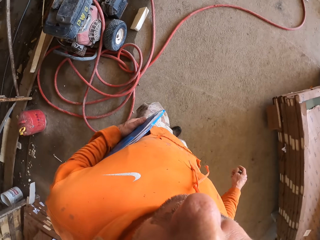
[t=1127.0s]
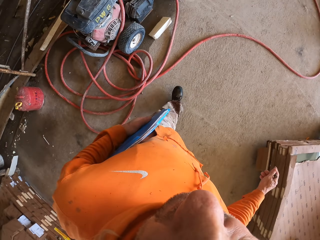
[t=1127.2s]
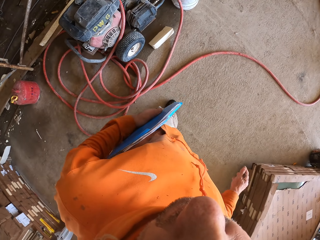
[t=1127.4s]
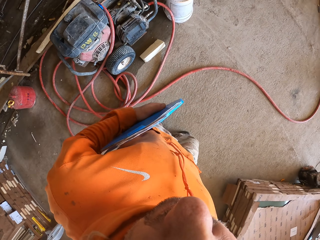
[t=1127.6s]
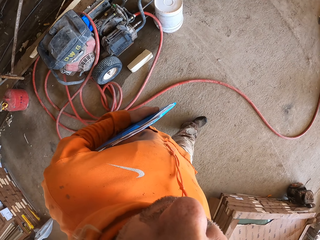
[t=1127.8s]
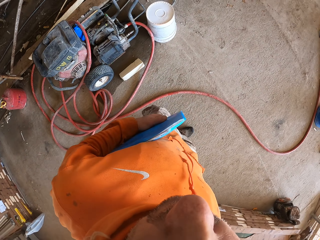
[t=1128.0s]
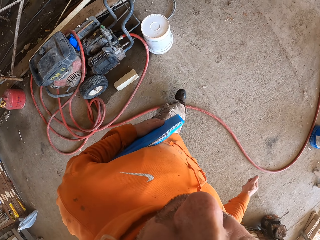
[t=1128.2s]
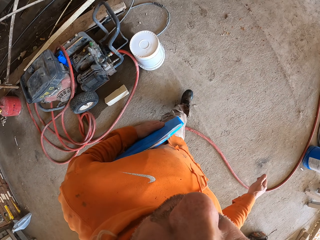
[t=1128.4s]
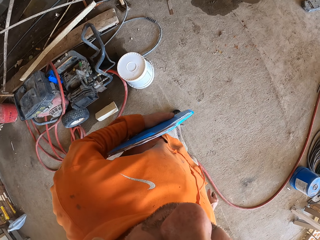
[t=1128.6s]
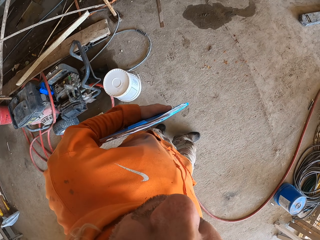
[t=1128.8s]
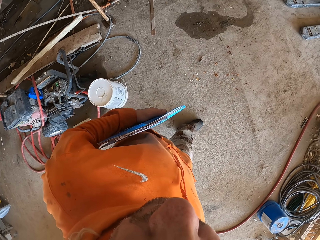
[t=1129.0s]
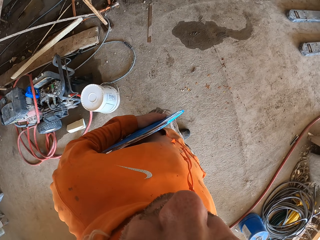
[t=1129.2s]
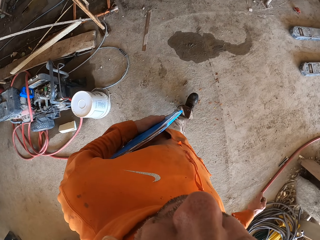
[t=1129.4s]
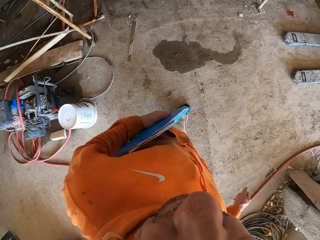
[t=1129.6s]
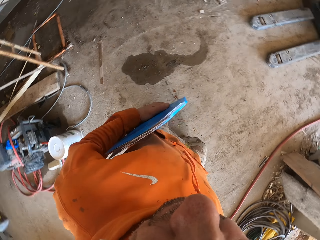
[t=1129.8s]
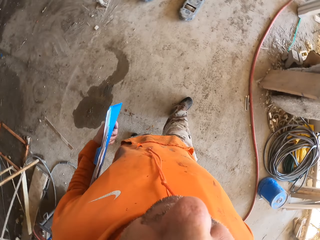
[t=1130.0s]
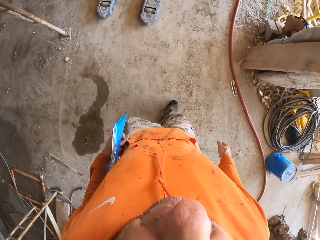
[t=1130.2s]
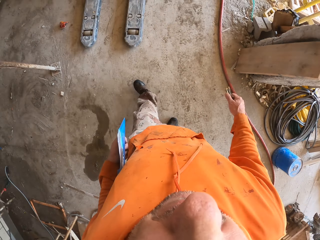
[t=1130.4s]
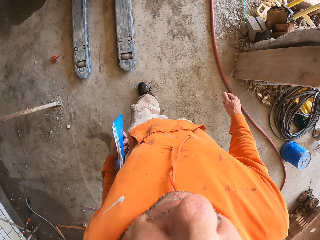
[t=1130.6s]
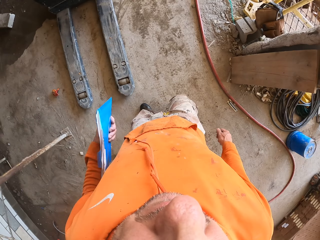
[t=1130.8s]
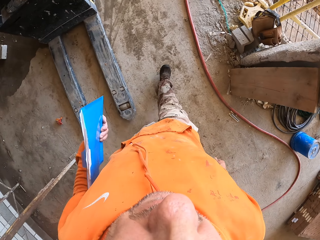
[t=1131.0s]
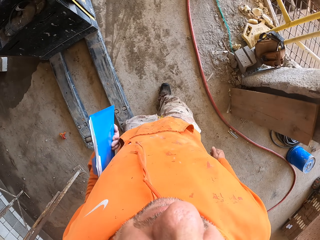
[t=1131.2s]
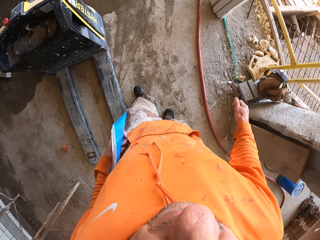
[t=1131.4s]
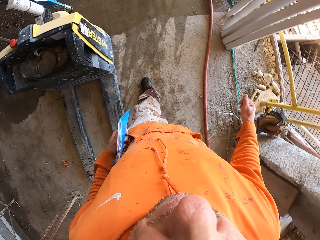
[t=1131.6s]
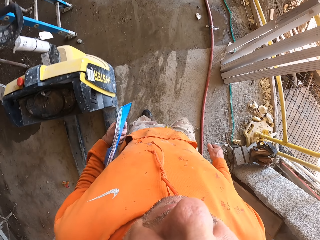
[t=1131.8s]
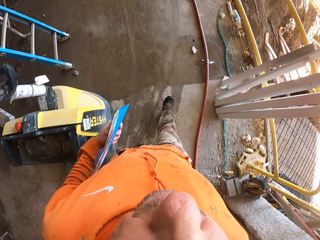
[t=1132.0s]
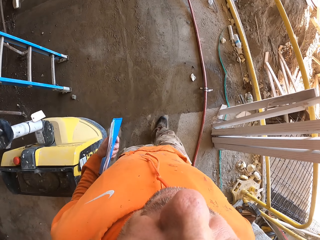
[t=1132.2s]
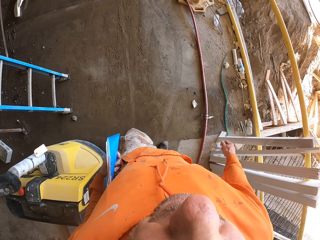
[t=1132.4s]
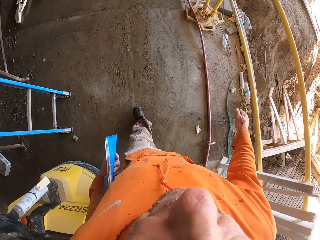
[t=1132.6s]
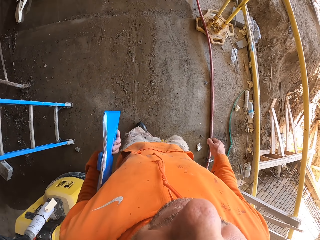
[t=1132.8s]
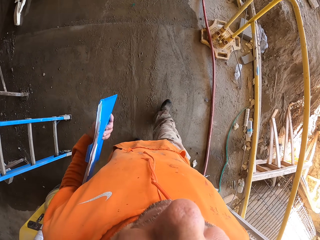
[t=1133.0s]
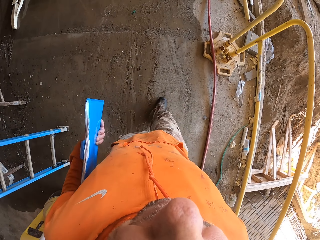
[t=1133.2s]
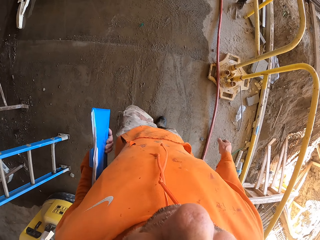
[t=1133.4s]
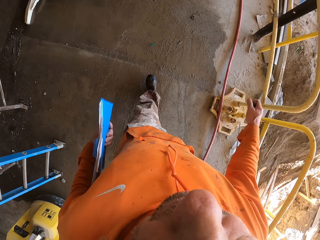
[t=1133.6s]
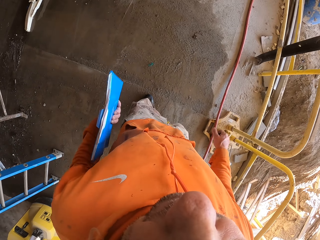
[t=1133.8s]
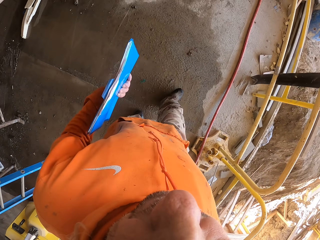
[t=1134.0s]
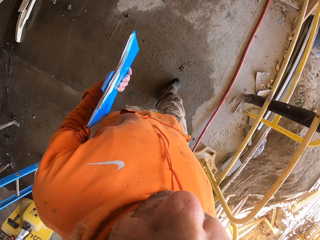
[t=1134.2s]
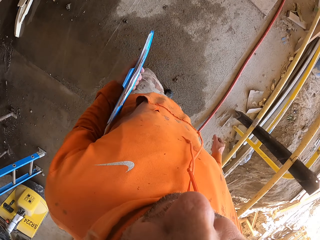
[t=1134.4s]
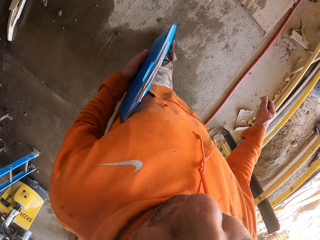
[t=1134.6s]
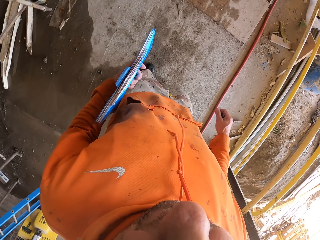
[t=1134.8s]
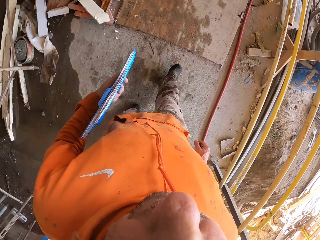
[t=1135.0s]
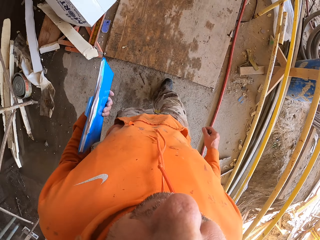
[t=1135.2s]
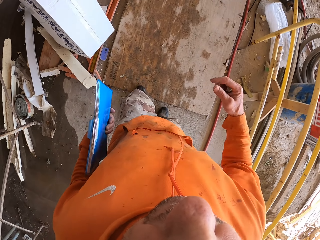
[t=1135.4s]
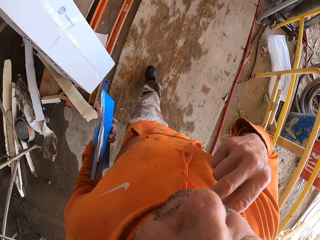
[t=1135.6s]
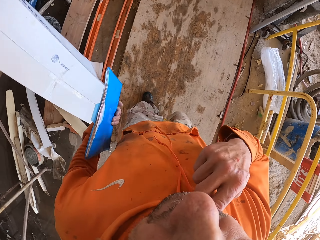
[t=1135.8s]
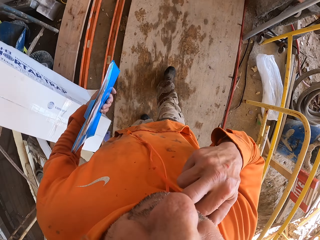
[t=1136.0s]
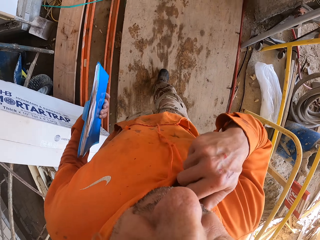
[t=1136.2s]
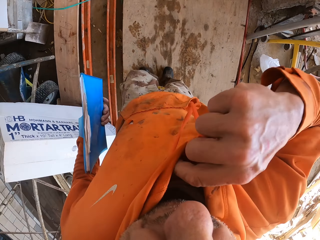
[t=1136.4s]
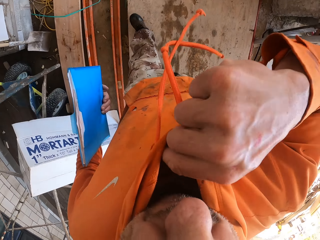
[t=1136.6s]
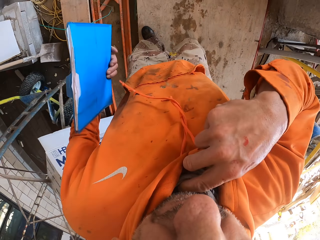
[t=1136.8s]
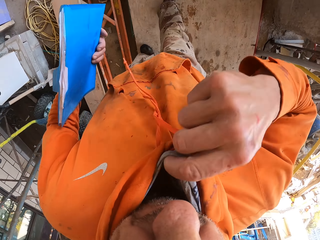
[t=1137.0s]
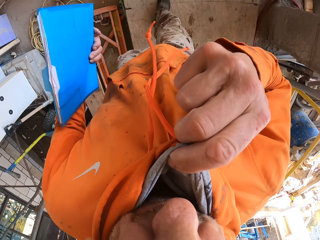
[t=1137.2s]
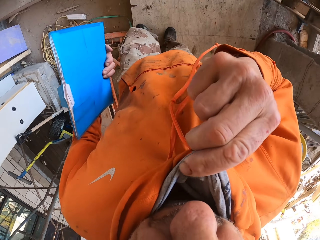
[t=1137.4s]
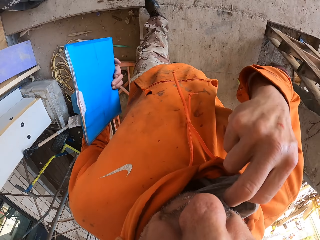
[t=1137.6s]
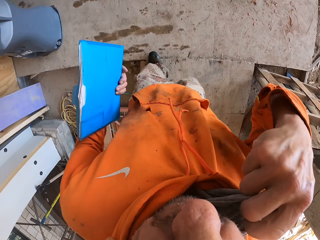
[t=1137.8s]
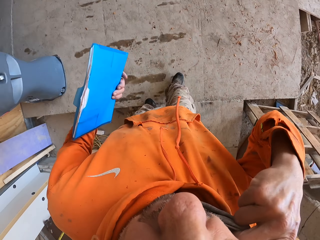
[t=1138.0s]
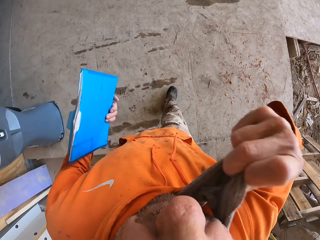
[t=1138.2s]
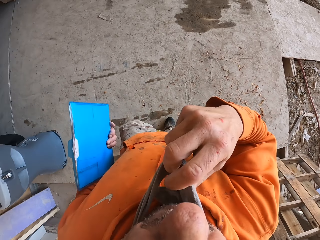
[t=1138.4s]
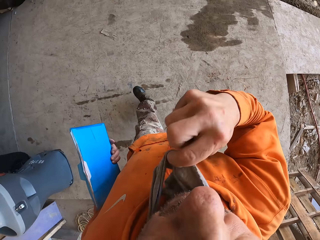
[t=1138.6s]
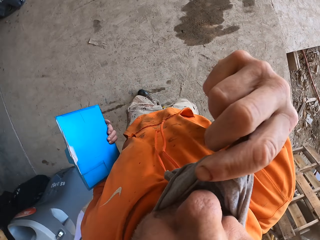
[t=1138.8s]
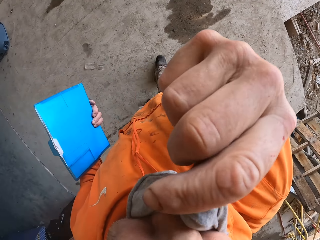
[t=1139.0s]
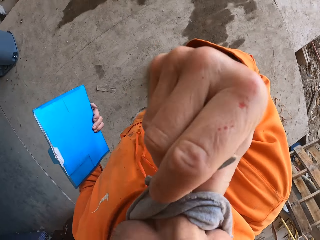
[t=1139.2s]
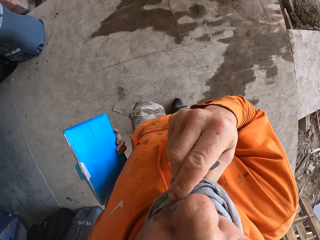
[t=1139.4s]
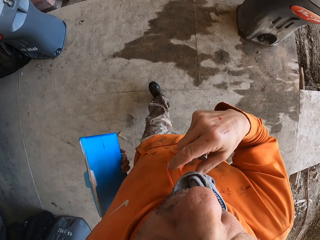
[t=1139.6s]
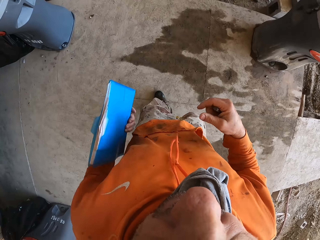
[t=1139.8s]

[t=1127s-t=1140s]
The camera wearer walks. He moves around. A man moves around. The camera wearer removes a scarf under the sweater. He touches his cloth.

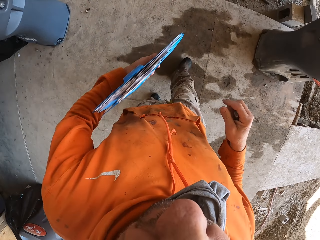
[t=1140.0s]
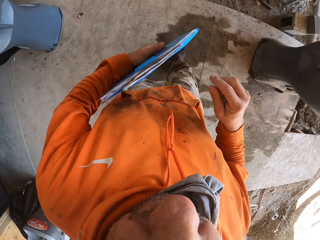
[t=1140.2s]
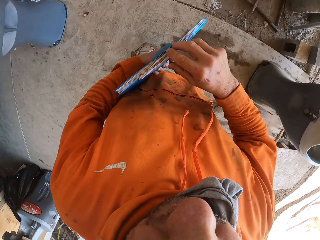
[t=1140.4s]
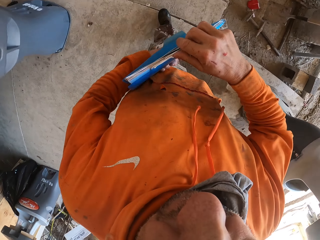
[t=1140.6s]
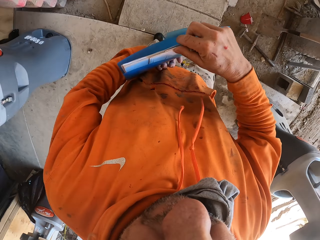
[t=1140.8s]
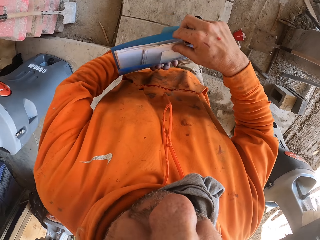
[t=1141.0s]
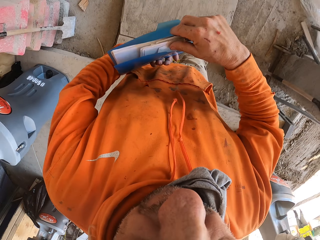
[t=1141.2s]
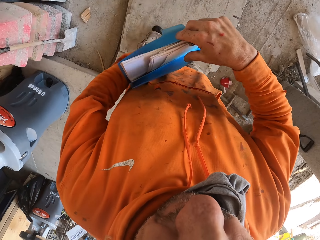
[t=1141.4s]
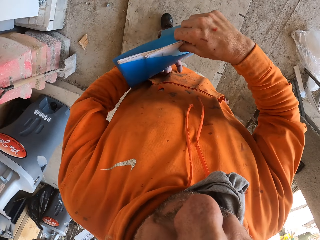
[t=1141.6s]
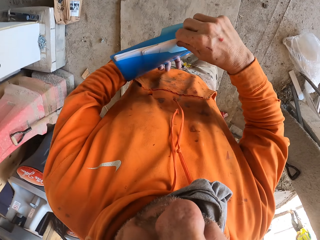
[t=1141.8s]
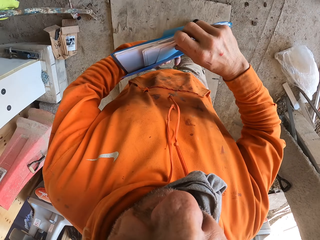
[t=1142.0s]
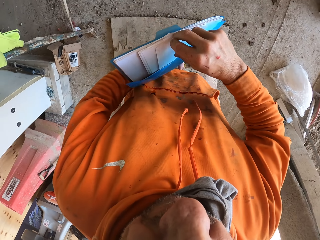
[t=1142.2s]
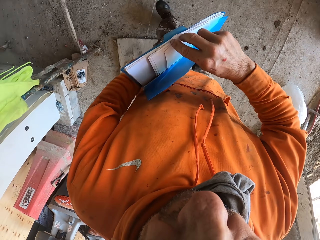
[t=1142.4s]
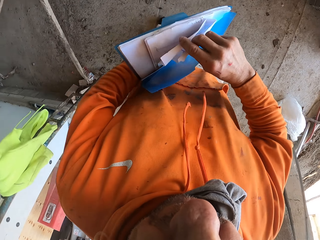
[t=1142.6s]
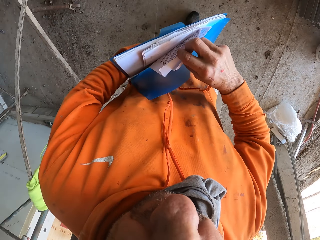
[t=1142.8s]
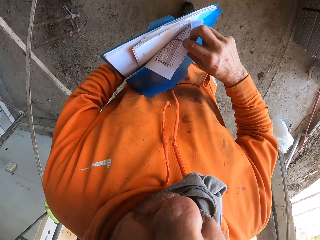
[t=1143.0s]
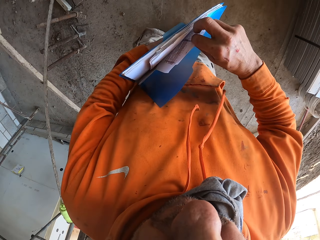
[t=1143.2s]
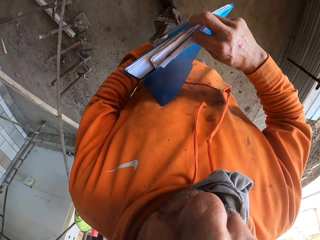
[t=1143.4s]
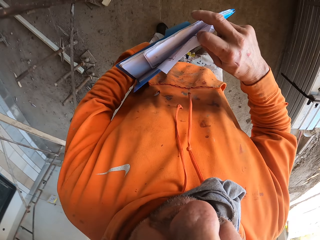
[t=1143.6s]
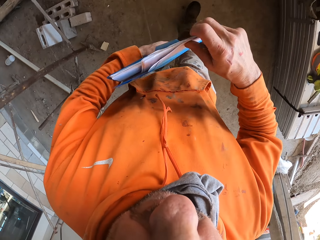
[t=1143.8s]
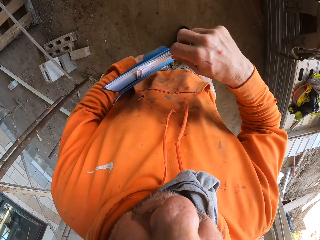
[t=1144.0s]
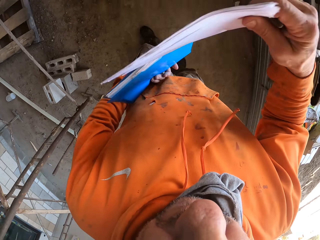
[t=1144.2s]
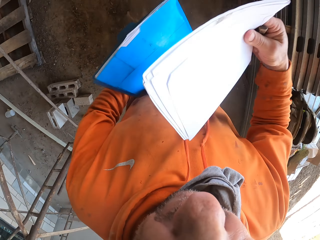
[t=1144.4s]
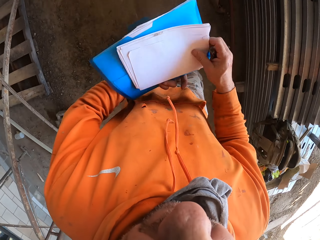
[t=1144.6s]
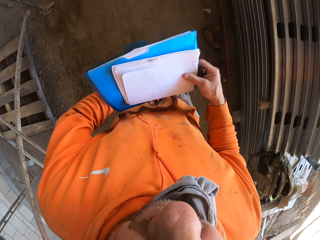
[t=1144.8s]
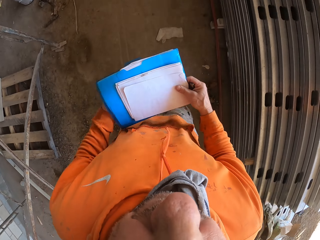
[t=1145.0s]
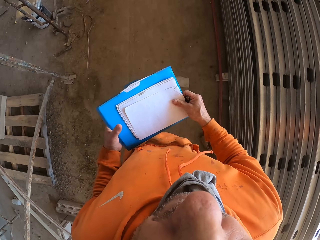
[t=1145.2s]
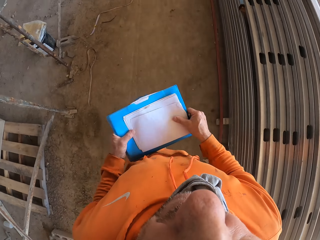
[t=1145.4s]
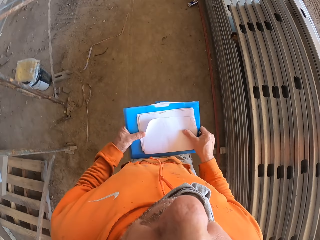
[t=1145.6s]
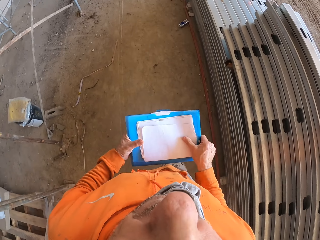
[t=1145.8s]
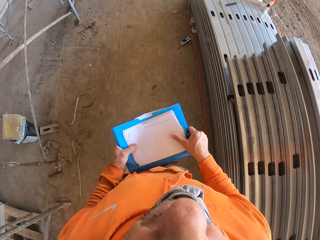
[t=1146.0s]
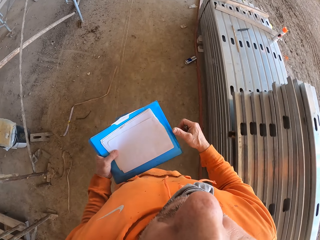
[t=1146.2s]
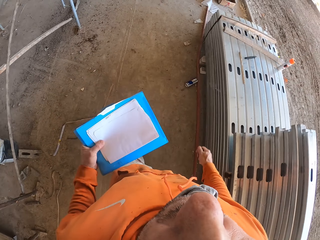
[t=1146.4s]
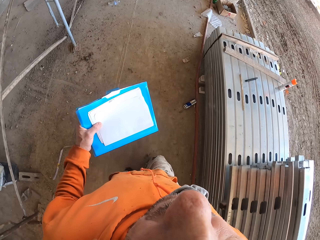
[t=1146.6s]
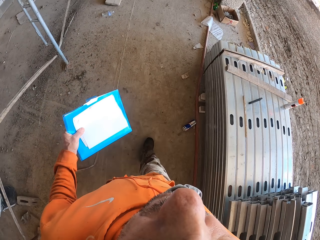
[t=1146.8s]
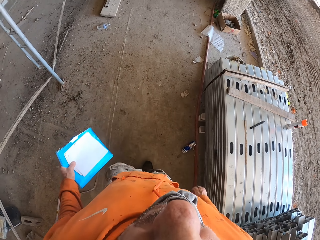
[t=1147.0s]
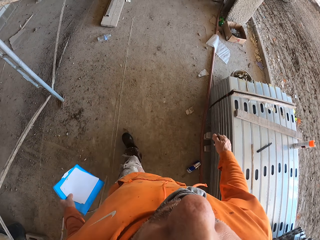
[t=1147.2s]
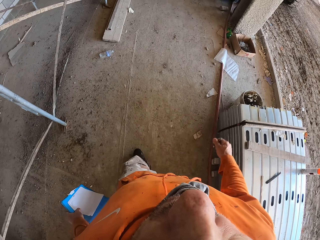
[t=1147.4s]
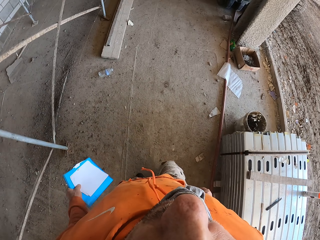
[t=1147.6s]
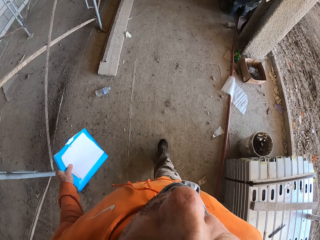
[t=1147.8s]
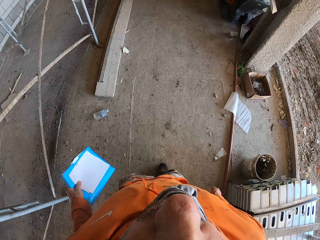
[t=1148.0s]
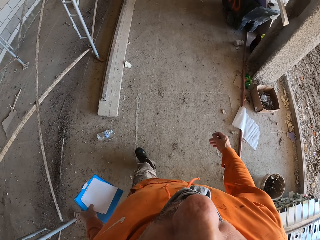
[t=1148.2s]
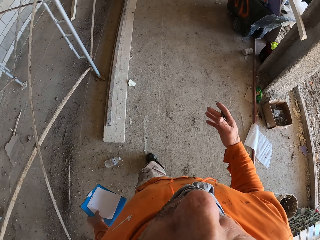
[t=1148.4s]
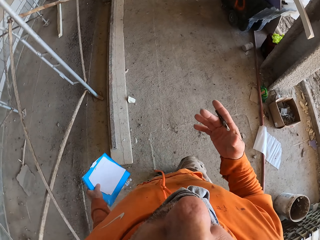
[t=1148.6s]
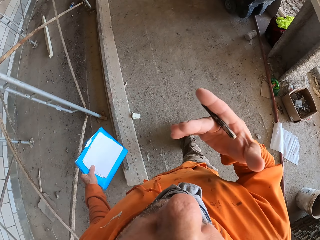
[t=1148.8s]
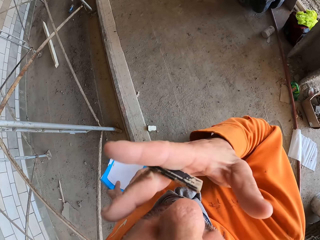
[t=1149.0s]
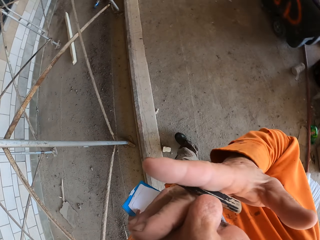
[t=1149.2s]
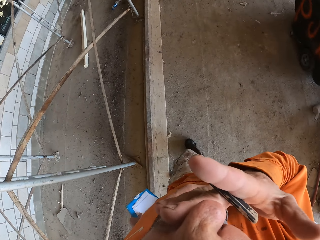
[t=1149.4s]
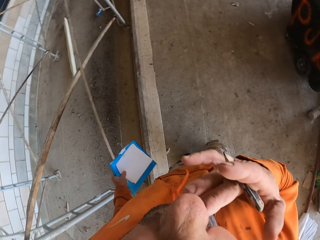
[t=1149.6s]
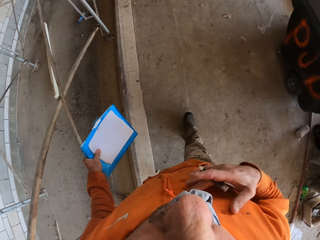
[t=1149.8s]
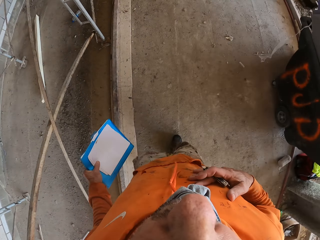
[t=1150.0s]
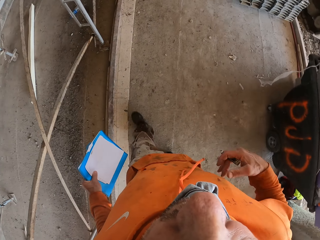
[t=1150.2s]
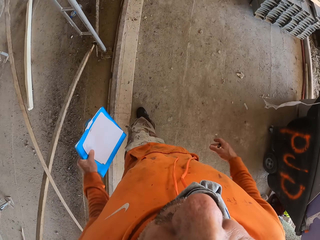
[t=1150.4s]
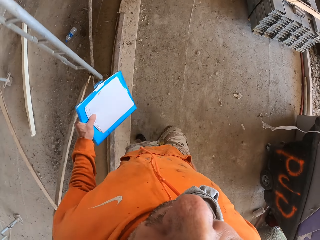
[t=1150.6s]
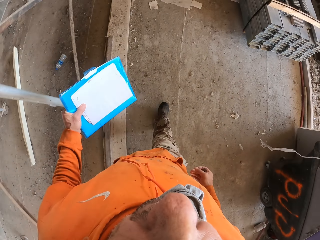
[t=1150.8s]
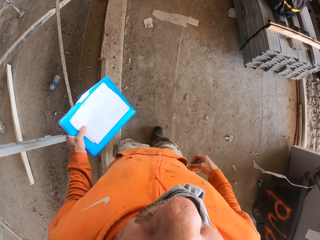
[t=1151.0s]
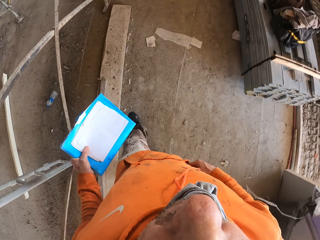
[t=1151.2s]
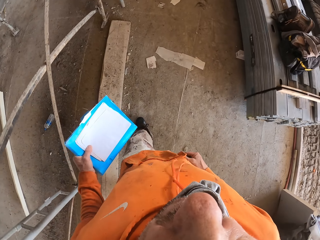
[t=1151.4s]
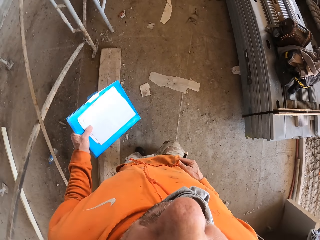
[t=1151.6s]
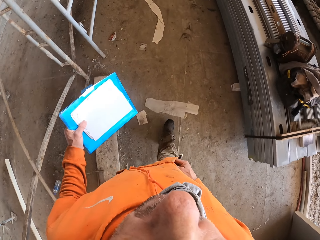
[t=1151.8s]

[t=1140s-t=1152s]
The camera wearer removes files from the file book. He moves around. He touches his face. He wipes on his sweater.
